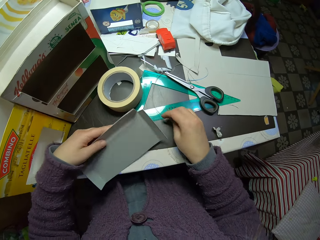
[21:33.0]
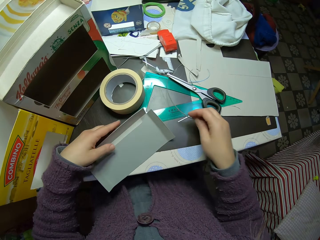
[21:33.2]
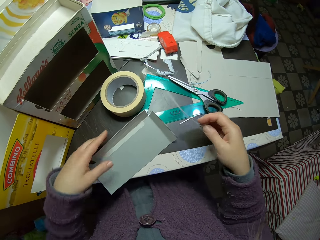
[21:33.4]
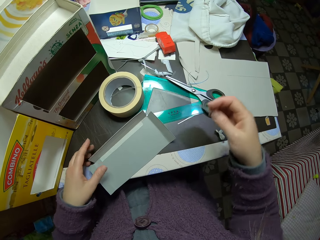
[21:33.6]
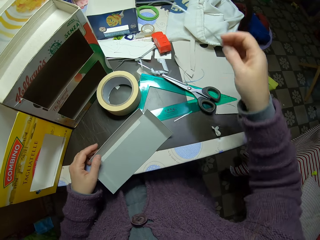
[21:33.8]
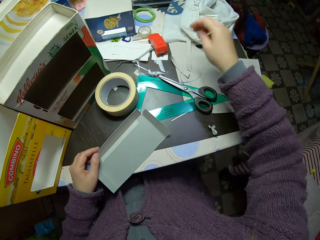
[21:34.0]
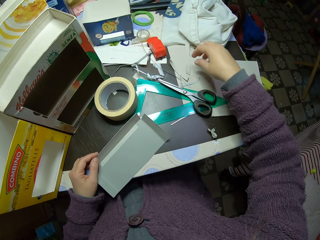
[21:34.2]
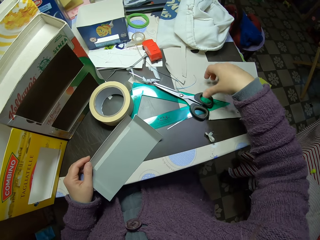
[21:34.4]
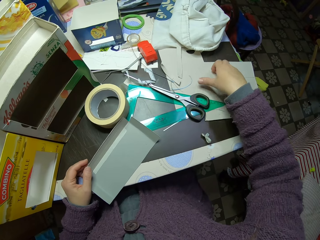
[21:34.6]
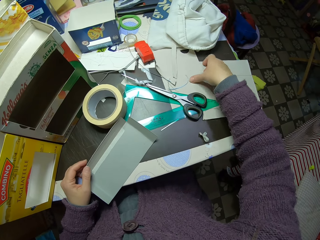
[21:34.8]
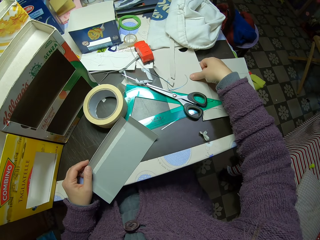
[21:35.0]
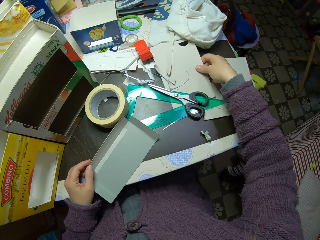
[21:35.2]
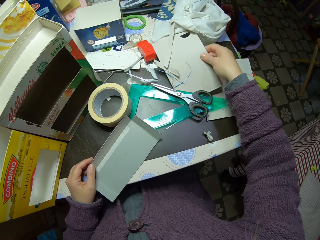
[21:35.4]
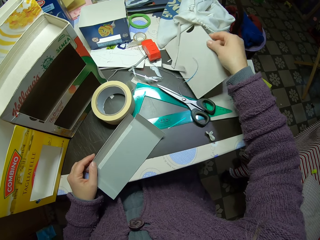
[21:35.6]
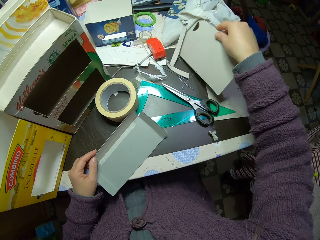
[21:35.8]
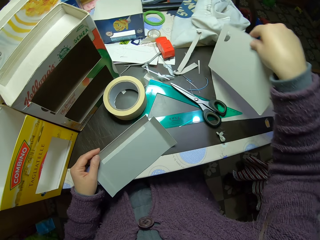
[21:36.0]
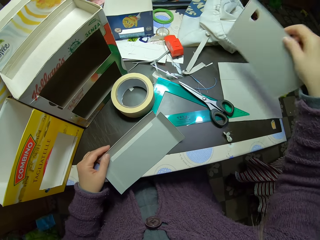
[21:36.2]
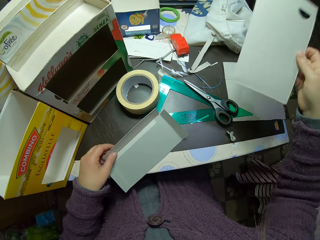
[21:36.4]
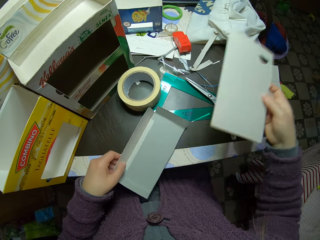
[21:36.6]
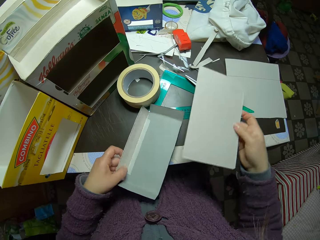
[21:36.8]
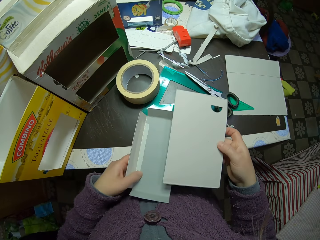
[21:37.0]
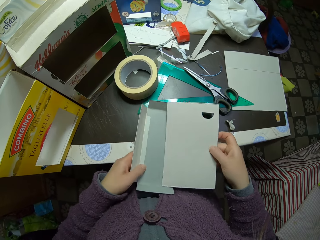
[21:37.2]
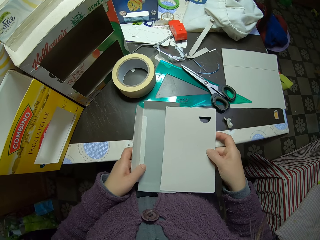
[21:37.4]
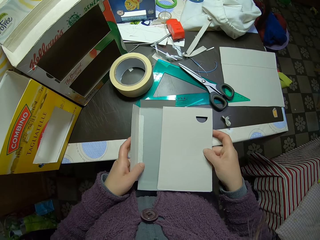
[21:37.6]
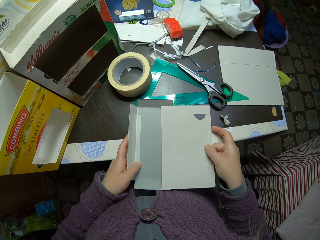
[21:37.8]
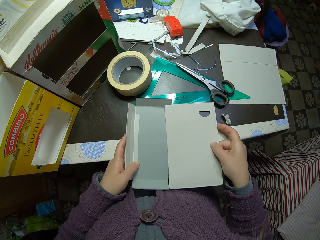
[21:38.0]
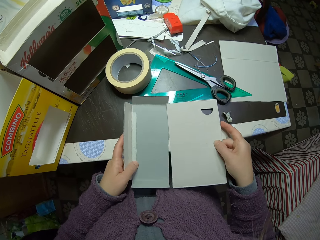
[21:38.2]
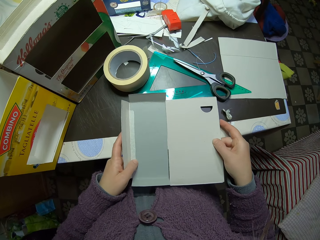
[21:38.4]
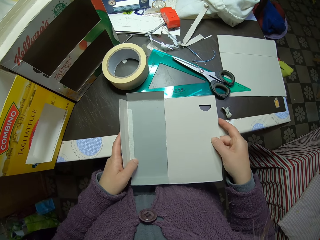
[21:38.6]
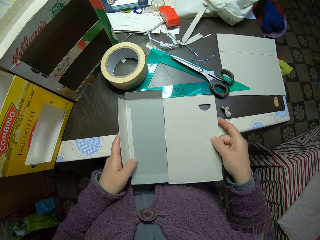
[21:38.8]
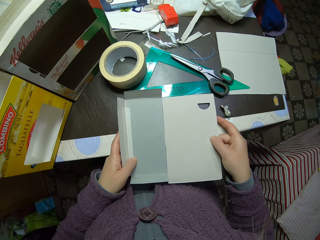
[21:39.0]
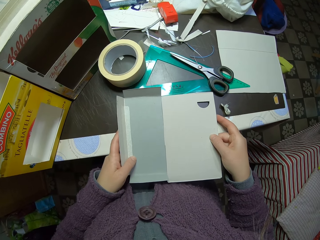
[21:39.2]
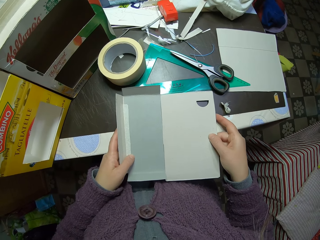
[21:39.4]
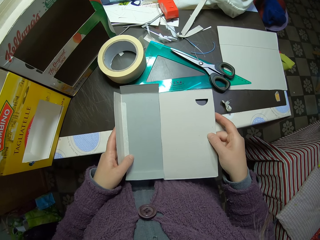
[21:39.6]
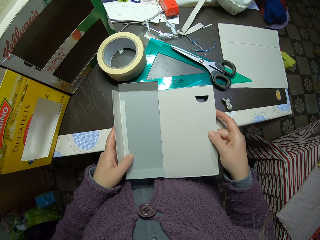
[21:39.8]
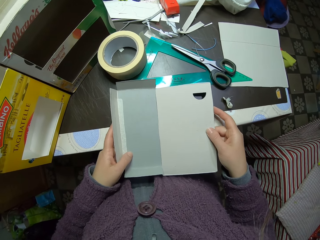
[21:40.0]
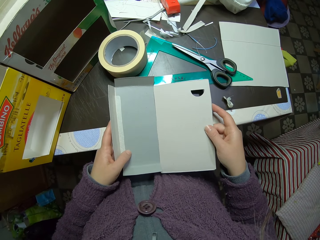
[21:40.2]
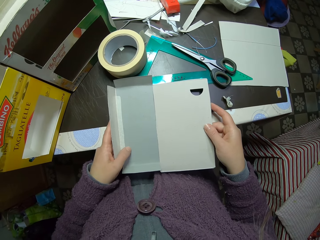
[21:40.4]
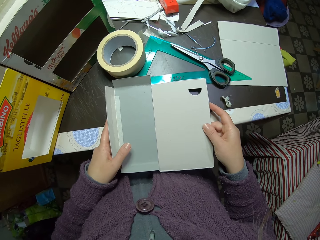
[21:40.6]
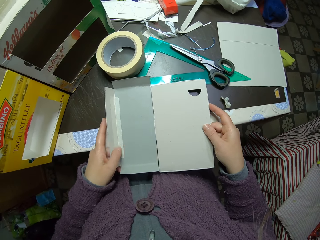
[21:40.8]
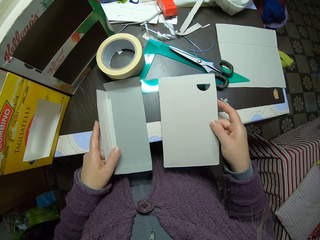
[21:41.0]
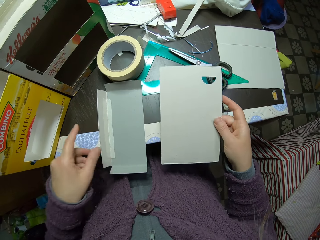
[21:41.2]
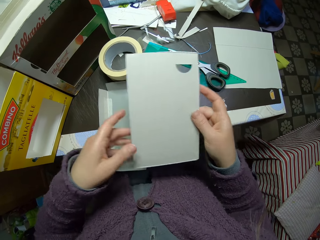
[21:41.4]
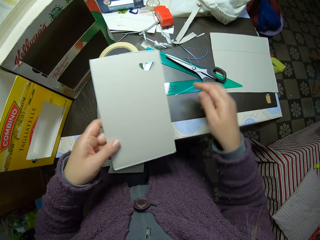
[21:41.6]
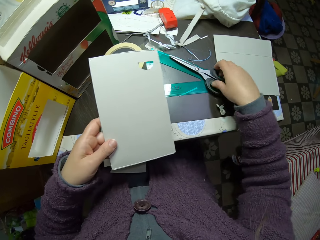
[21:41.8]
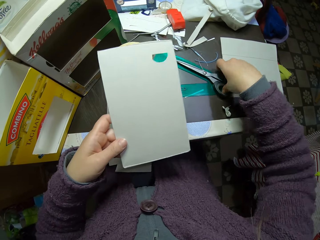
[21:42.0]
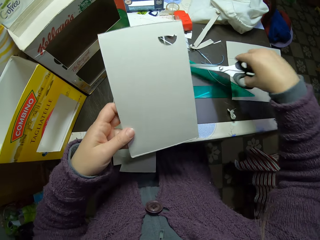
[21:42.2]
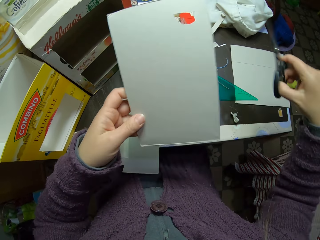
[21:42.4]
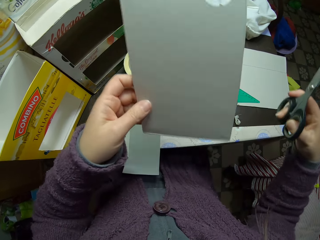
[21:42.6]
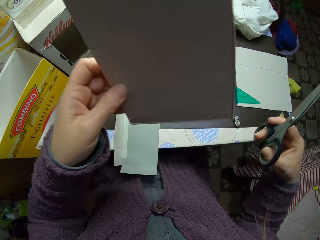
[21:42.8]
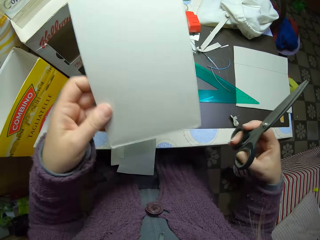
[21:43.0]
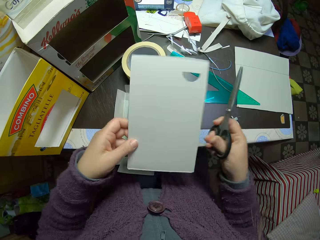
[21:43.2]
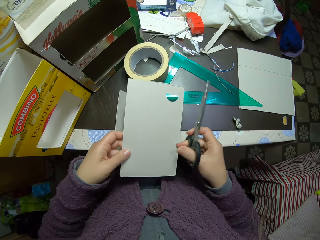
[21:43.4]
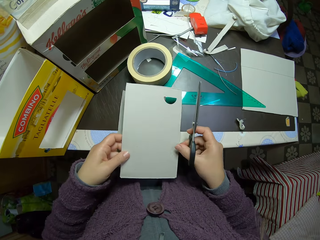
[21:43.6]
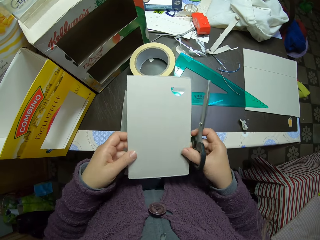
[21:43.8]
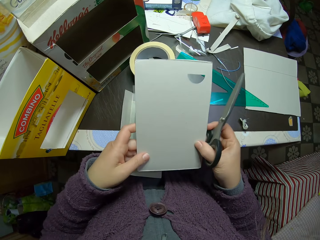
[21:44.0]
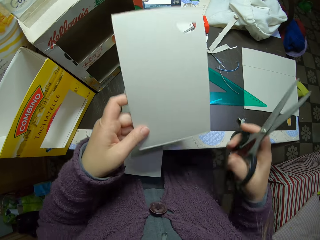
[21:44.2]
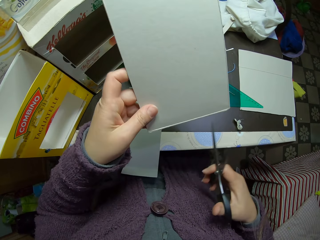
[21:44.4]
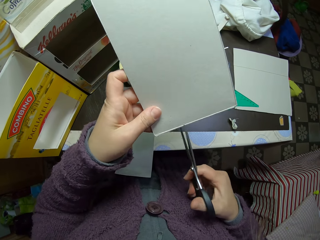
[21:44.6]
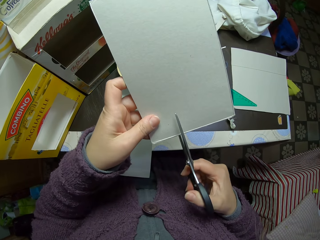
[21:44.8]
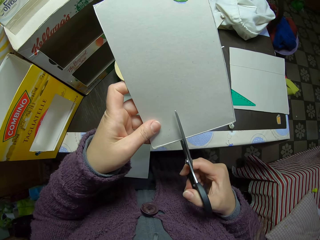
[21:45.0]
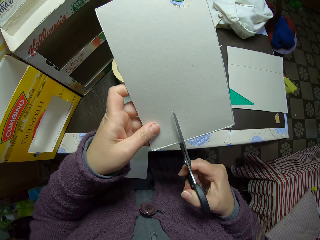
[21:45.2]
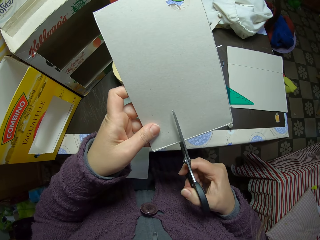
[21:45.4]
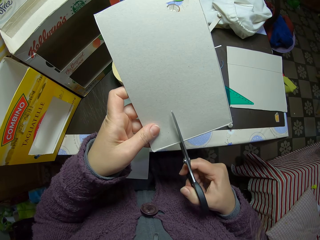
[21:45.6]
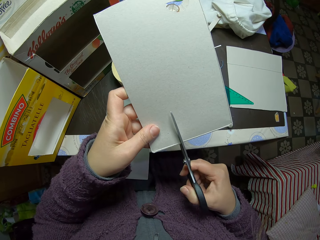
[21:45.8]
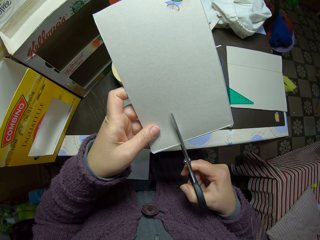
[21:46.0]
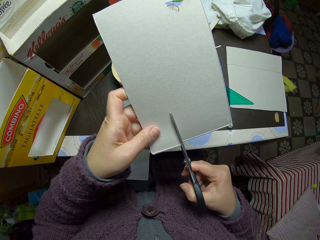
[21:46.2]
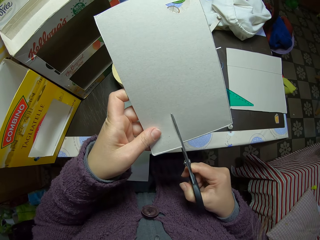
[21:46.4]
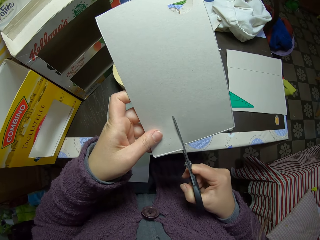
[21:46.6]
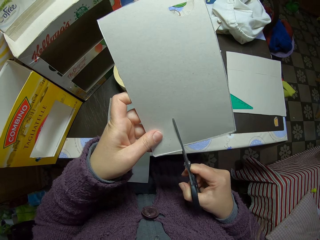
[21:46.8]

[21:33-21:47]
The camera wearer puts the paper away. He picks up a broader carton piece or card paper from the table. He puts the card paper on top of the card box. He transfers the broader carton piece from his right hand to his left hand. He picks up the scissors from the table. He cuts out a piece off the broader carton piece with the scissors.

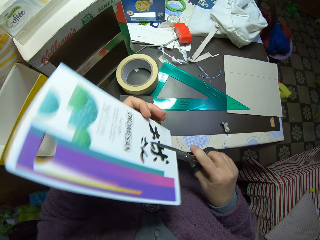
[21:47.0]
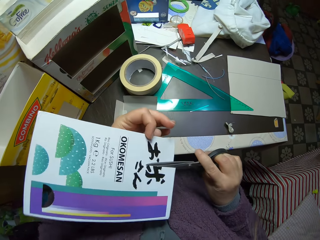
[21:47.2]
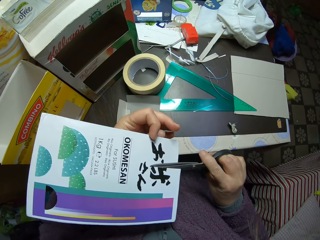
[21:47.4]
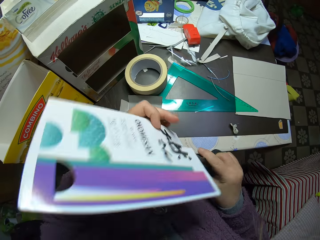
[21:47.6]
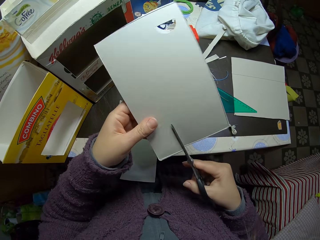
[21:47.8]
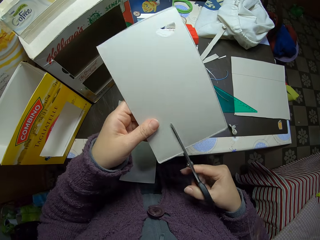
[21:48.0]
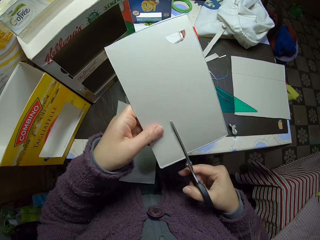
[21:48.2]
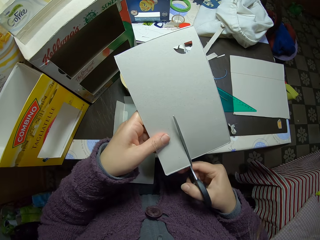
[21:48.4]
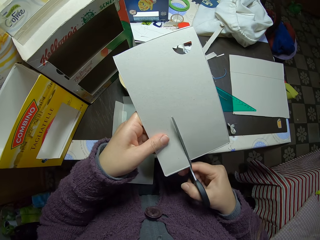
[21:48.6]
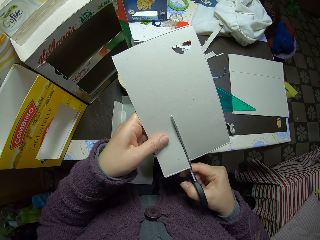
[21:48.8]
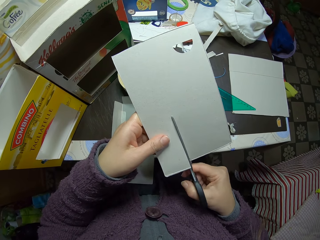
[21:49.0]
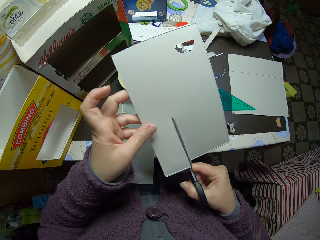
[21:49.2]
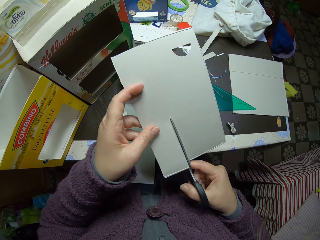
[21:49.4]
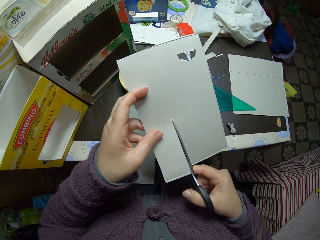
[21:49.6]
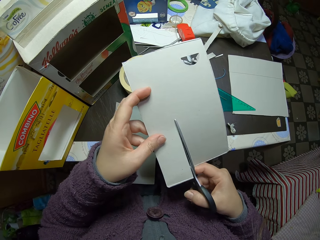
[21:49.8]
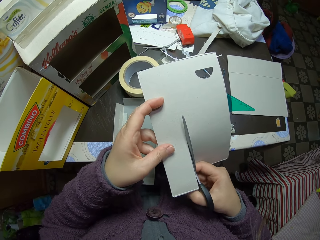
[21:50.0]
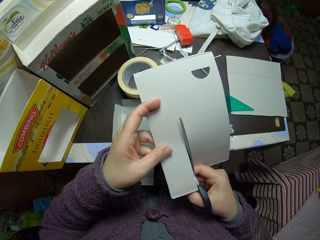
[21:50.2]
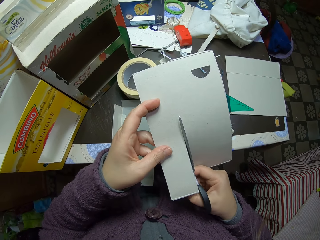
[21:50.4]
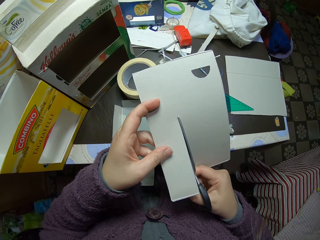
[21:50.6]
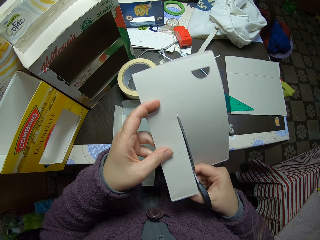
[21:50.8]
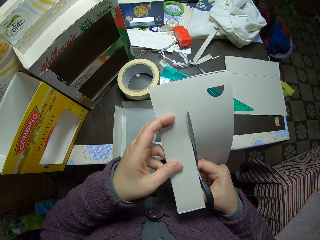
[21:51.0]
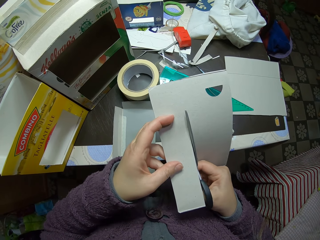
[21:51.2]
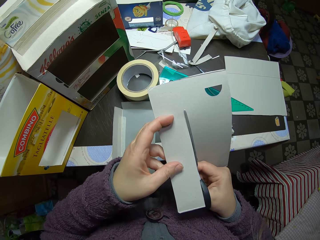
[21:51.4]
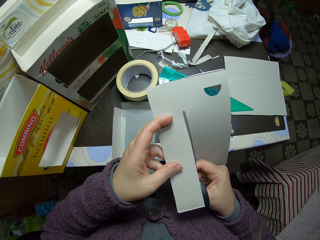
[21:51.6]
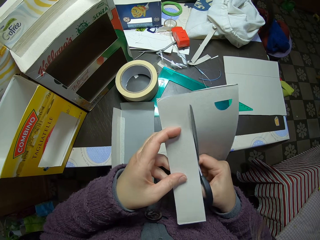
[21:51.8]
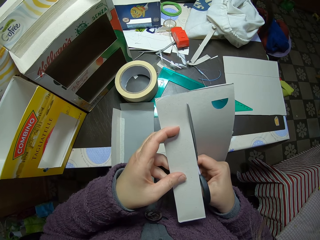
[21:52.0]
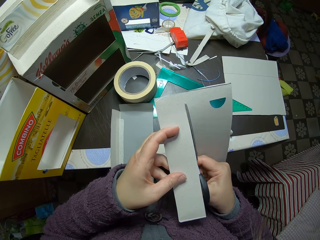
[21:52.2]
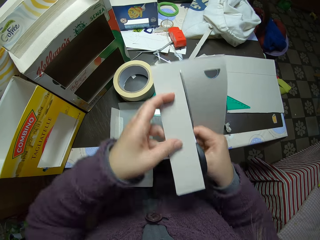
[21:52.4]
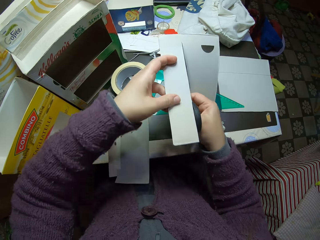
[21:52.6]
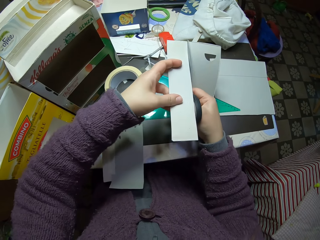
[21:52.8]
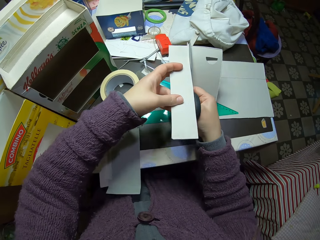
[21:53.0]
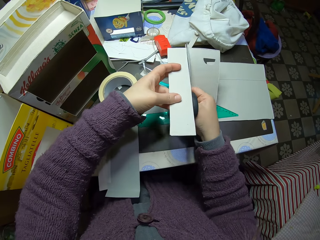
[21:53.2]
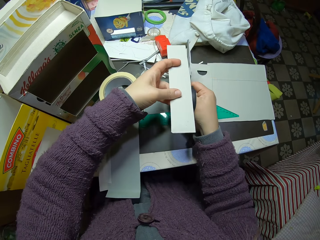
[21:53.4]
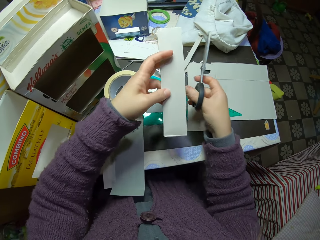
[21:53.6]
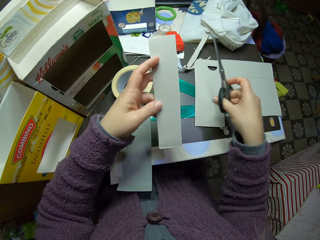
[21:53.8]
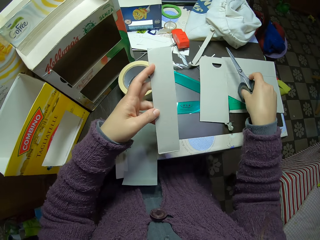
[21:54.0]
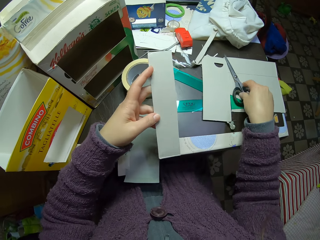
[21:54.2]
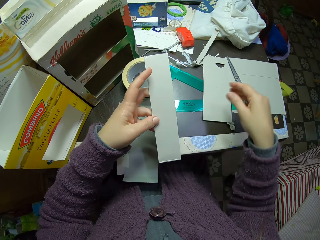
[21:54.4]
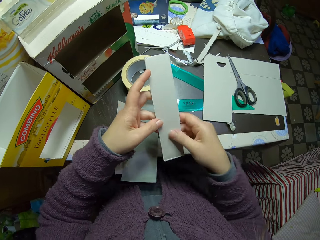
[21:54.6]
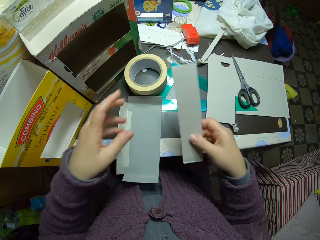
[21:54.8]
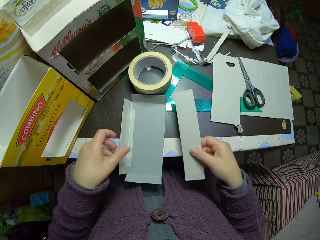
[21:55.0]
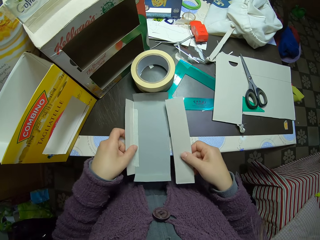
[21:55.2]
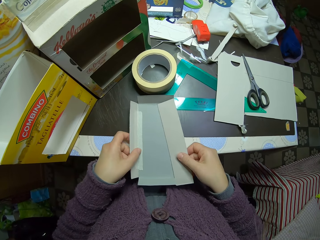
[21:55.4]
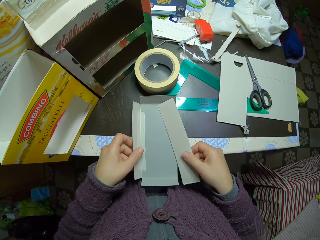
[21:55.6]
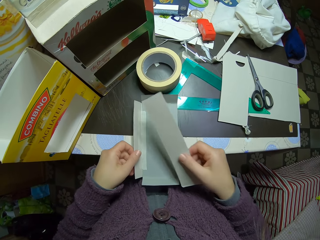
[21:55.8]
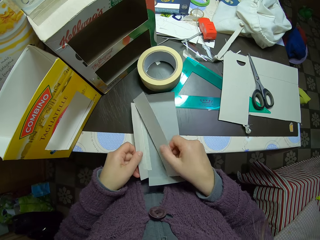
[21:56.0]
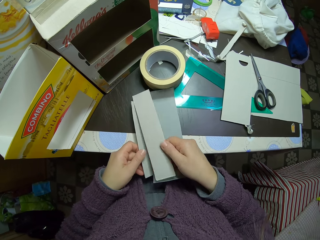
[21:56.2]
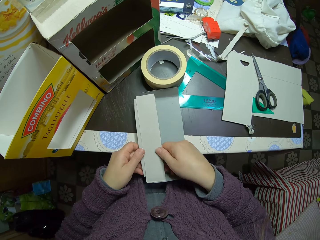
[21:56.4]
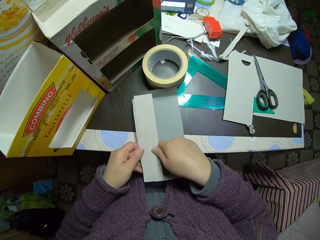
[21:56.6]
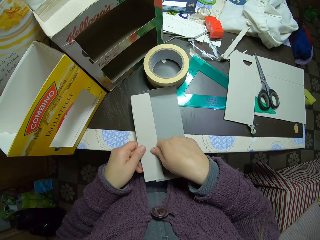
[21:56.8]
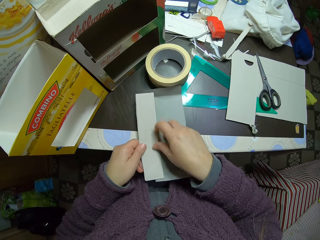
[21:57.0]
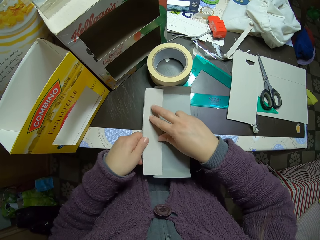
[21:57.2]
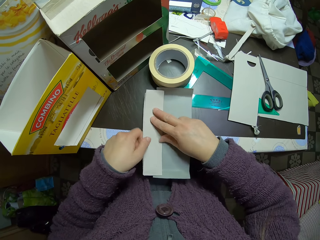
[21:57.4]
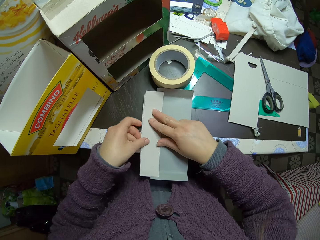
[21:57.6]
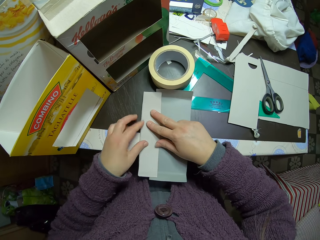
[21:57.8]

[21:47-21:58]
The camera wearer turns the card paper. They cut the card paper. They drop the scissors on the table. They add the cut out broader carton piece to the carton piece.
